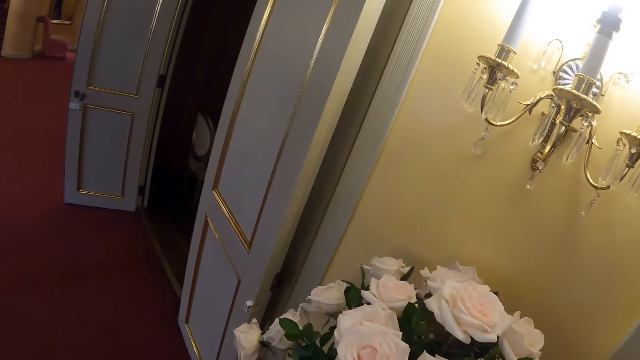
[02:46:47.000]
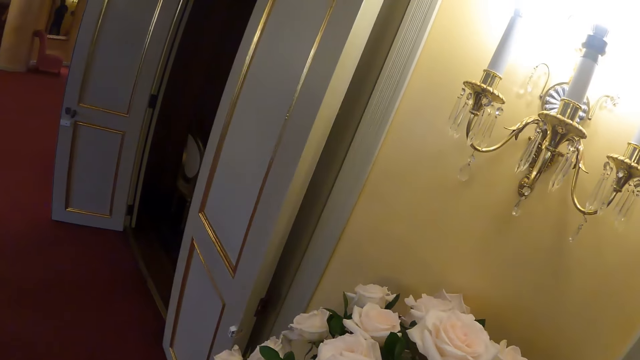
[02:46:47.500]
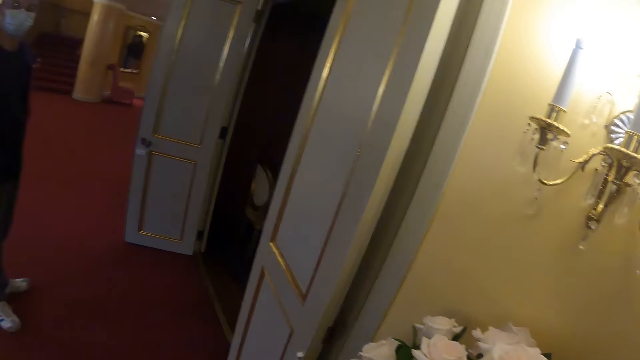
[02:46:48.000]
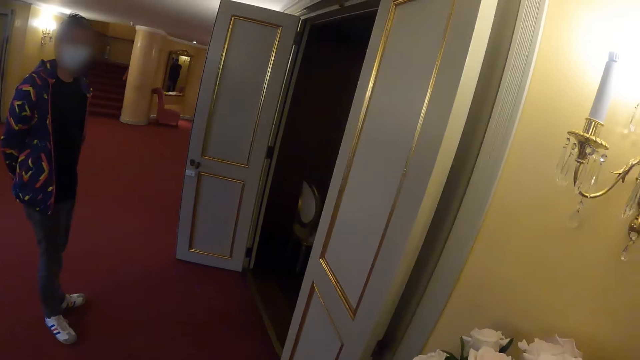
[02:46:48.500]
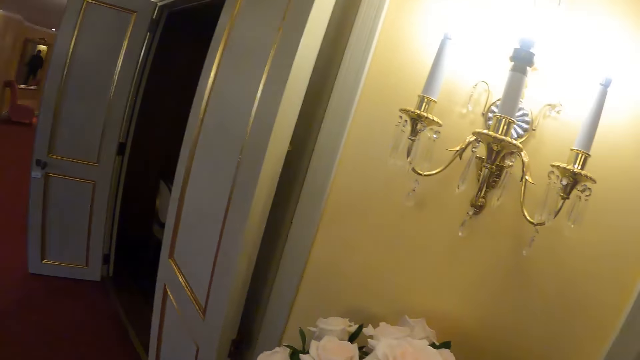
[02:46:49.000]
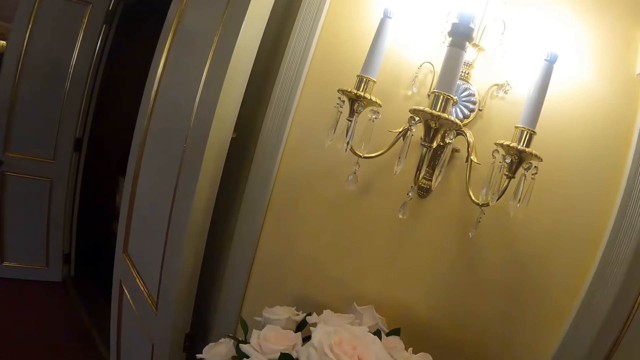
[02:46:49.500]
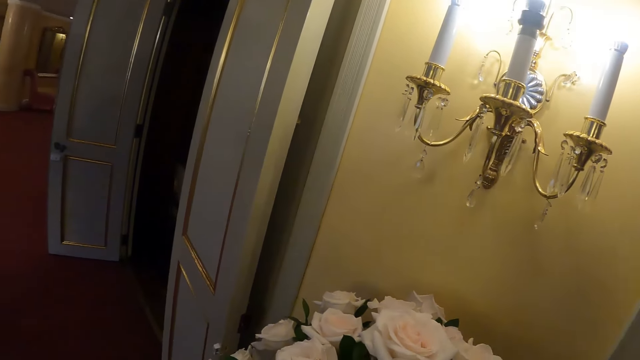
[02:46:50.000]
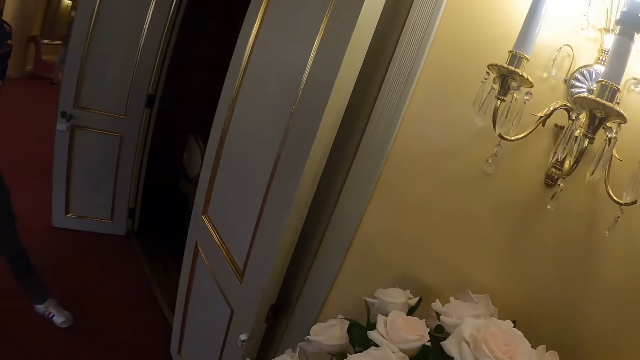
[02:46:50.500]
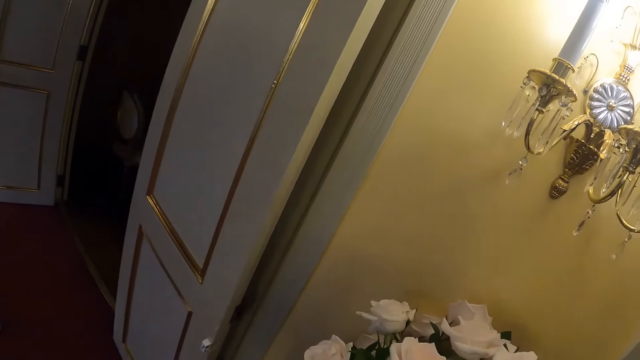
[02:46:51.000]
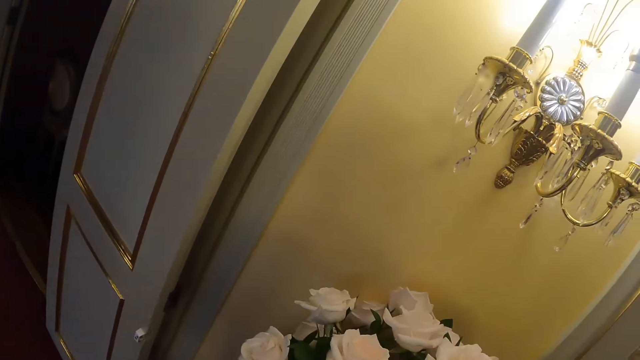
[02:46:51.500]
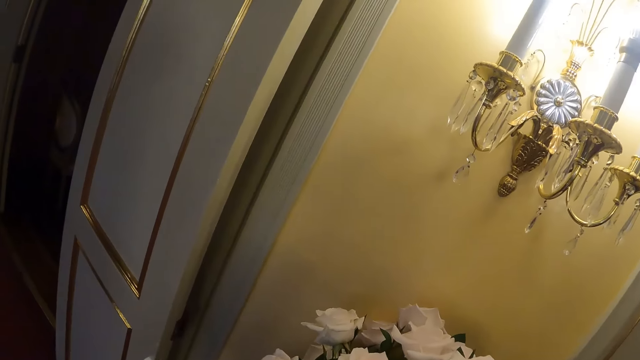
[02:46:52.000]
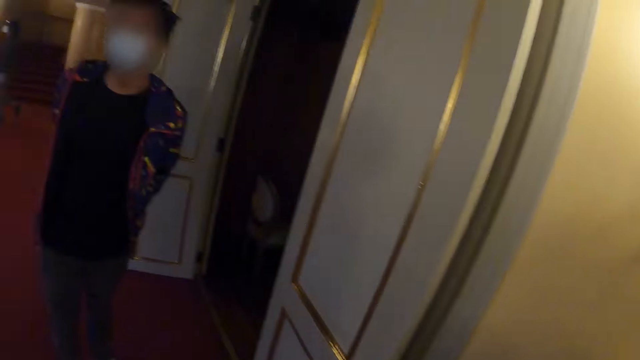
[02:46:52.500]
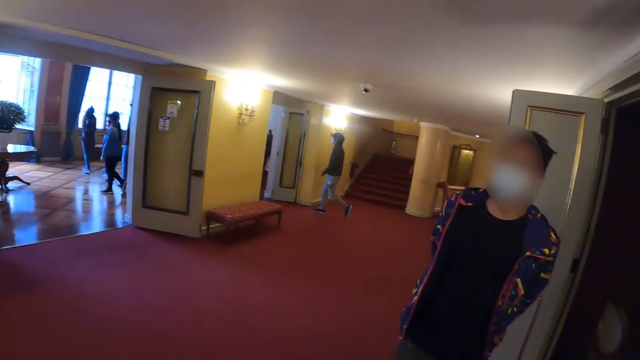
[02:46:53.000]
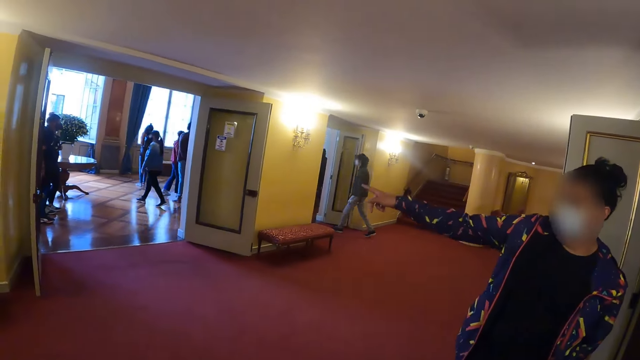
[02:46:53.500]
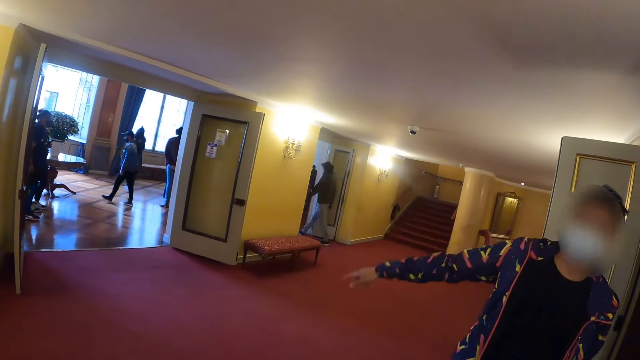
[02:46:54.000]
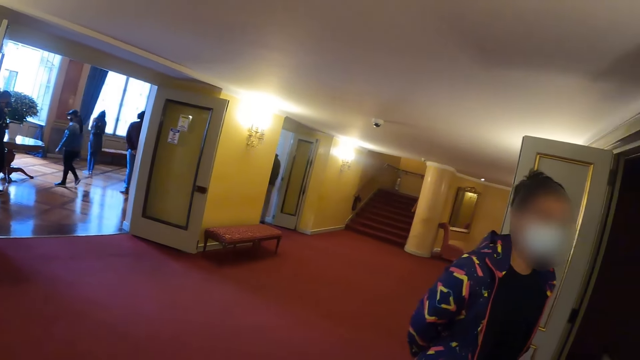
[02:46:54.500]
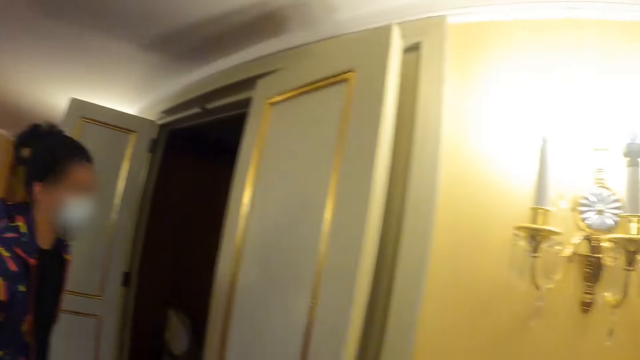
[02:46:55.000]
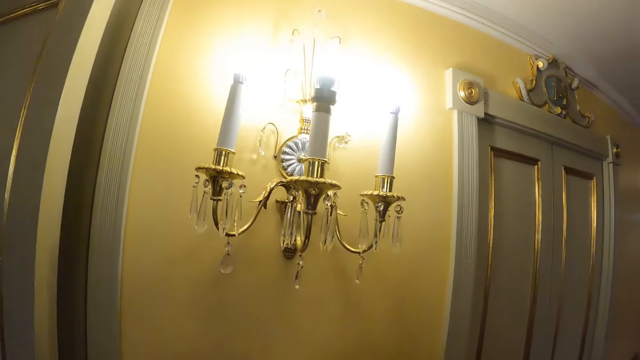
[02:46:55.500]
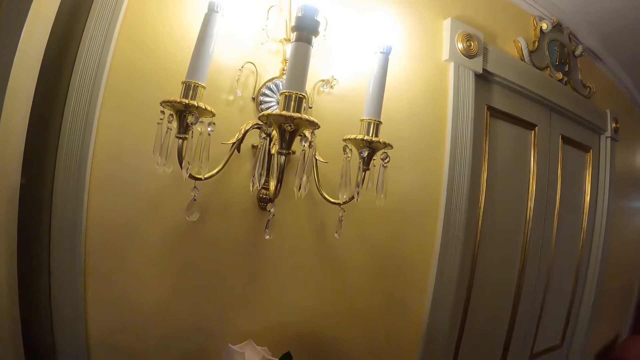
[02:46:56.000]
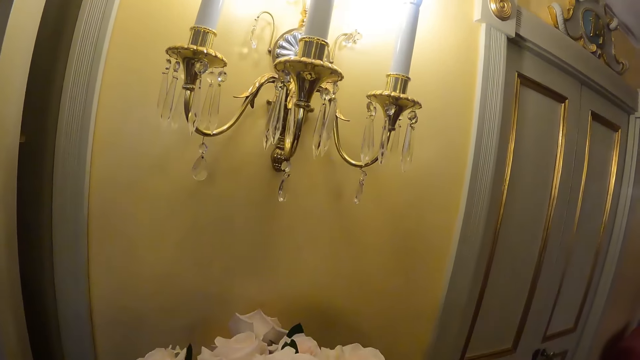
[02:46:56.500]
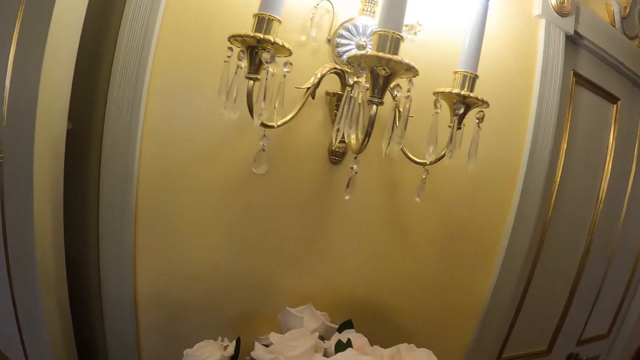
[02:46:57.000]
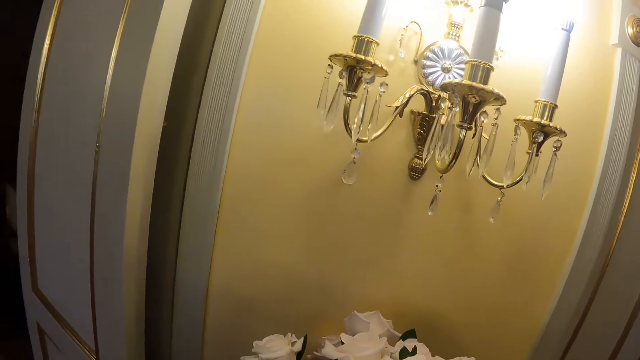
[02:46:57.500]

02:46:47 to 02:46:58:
The camera wearer looks around. They converse with a man. They look at the light stand. They look forward. They converse with the man. The man converses with the camera wearer. The man points to the other side. The camera wearer looks at the light stand. They look around.

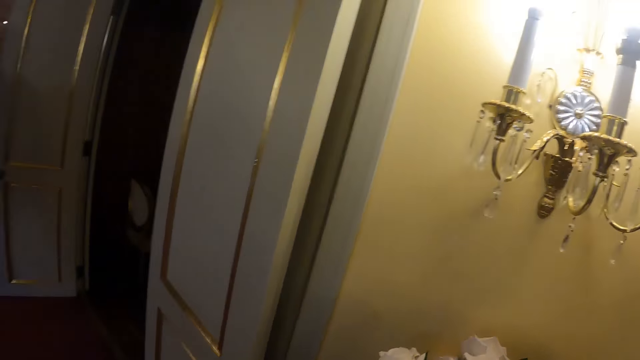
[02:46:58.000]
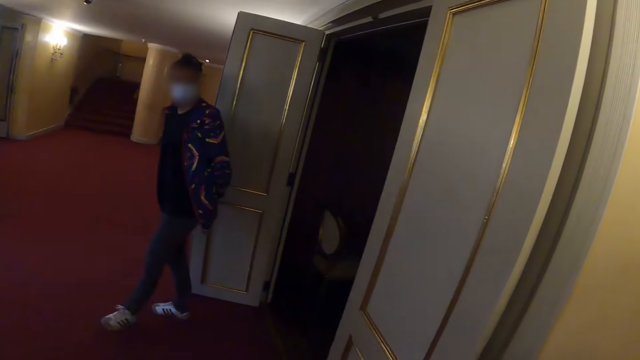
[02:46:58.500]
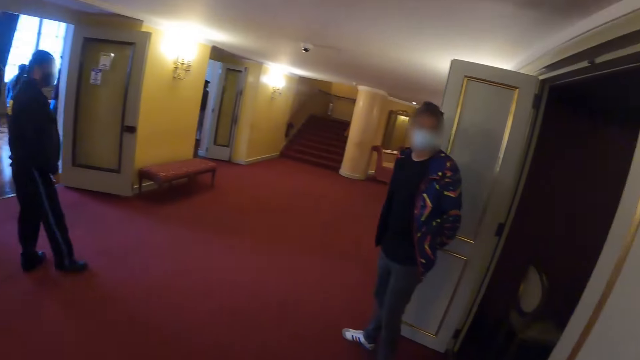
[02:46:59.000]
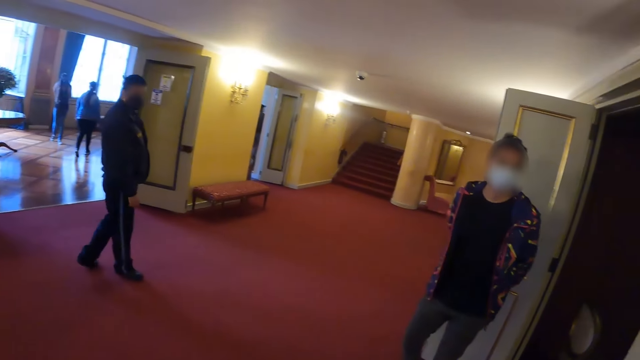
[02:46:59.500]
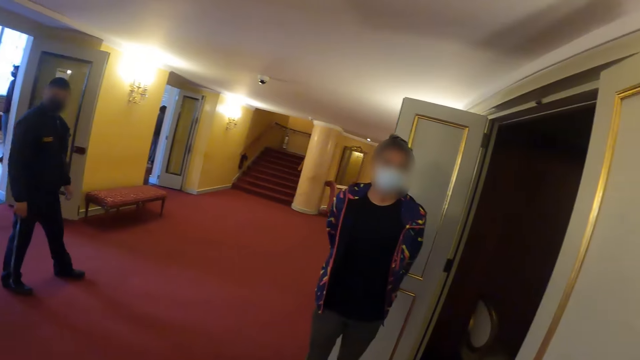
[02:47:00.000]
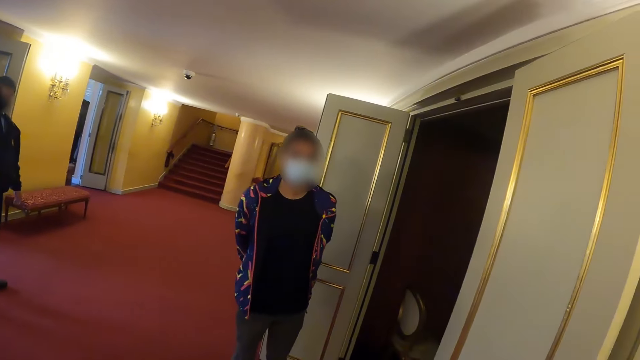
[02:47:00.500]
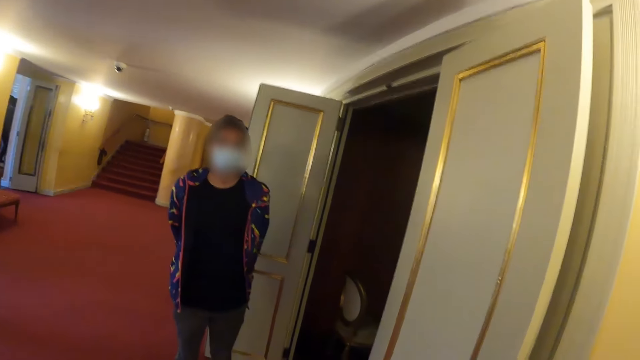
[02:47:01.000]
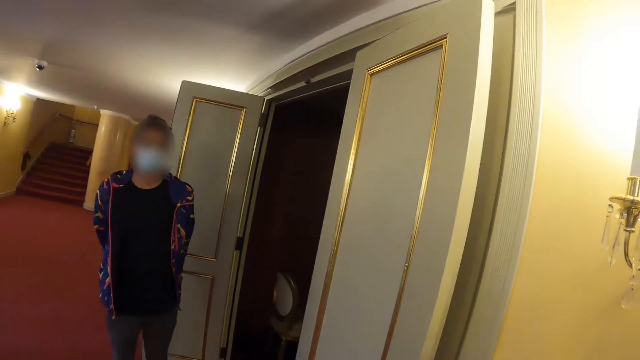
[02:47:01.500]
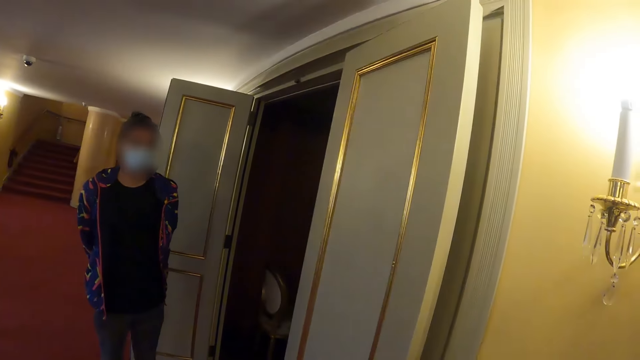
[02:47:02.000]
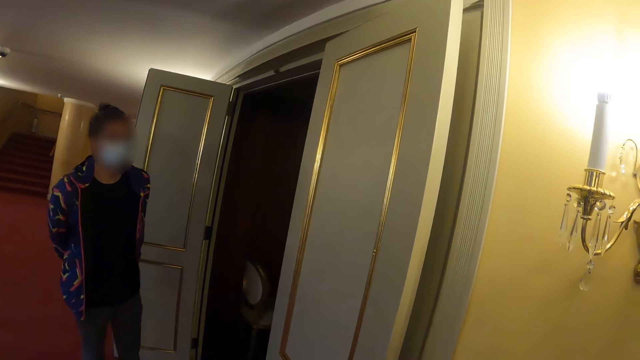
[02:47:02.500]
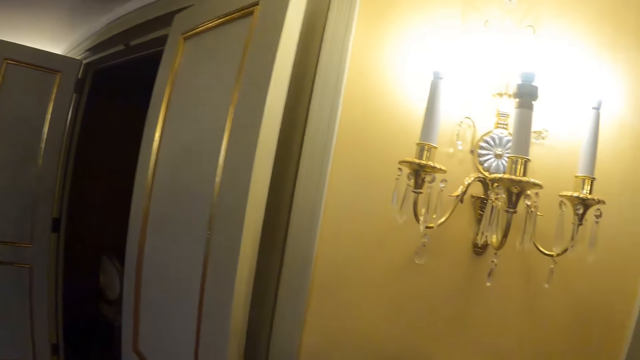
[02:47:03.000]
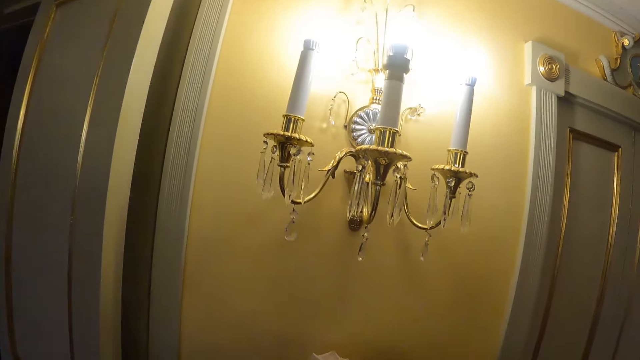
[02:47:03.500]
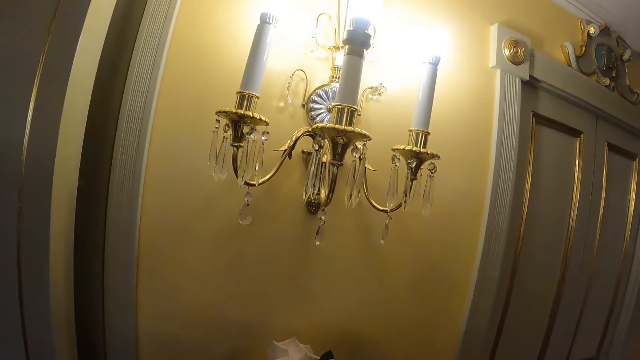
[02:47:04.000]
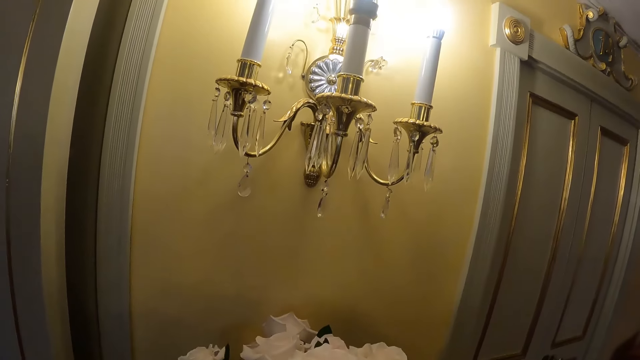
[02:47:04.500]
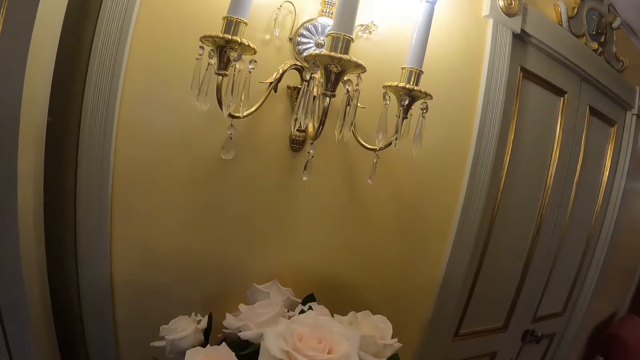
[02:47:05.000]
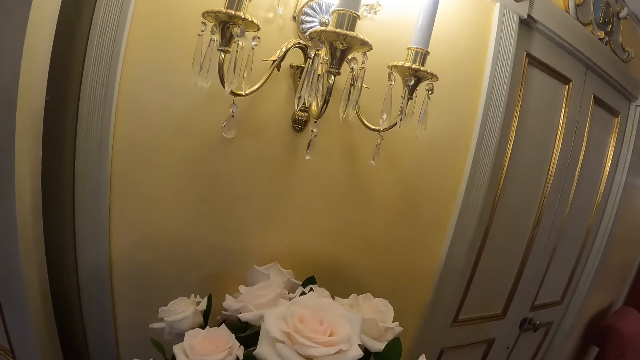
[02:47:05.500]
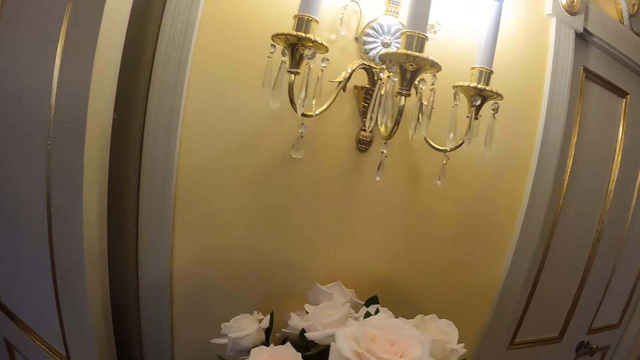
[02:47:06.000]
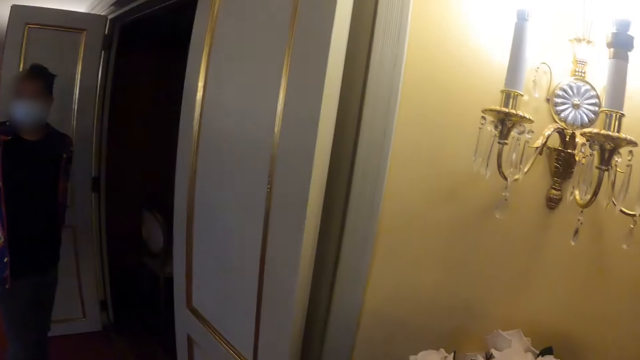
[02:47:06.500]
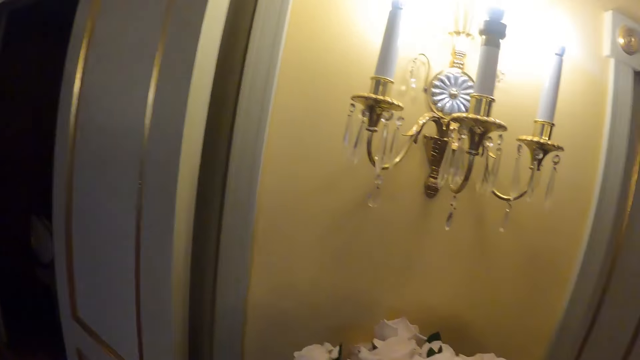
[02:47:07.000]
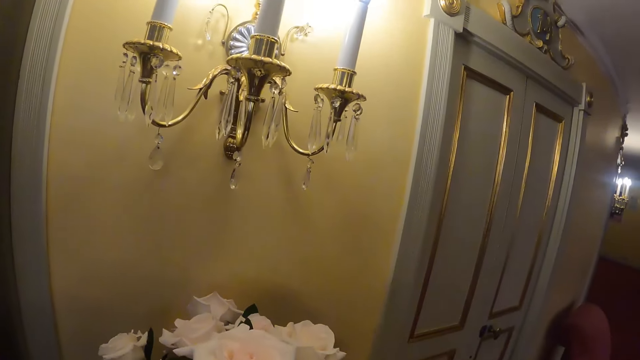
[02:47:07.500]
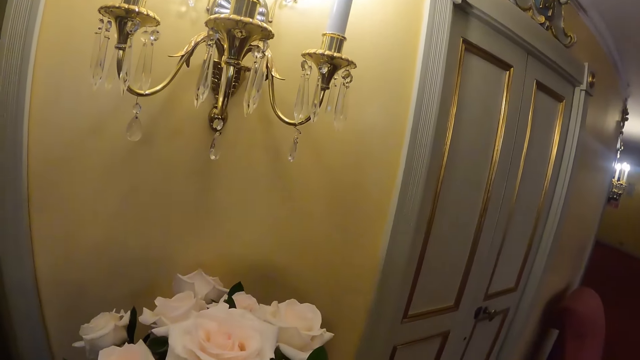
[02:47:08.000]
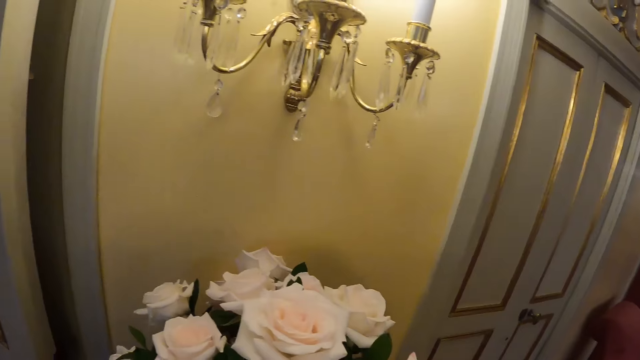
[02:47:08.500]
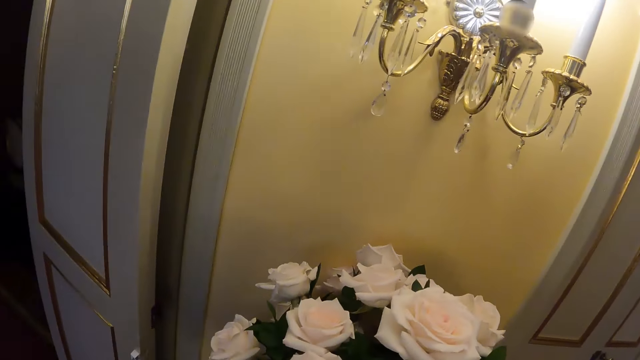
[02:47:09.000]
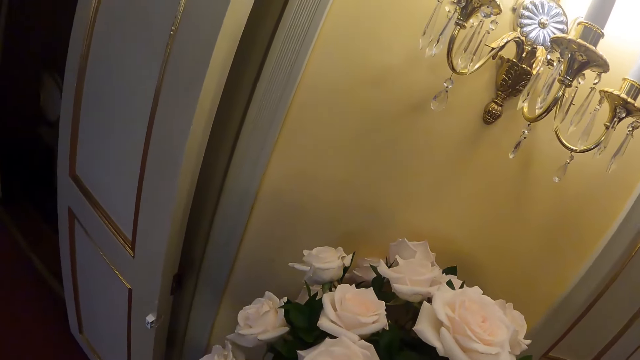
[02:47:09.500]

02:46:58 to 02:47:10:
The camera wearer looks left. A man walks around. The camera wearer looks forward. They converse with the man. They look around. They look at the light stand. They look at the flower. They converse with the man. They look at the light stand.
